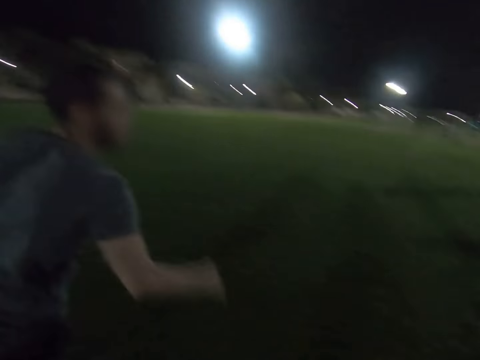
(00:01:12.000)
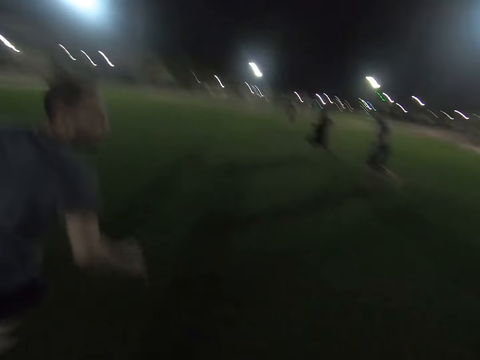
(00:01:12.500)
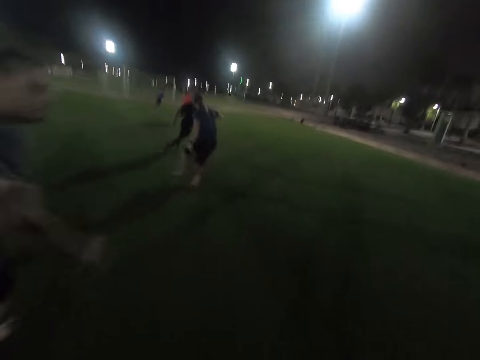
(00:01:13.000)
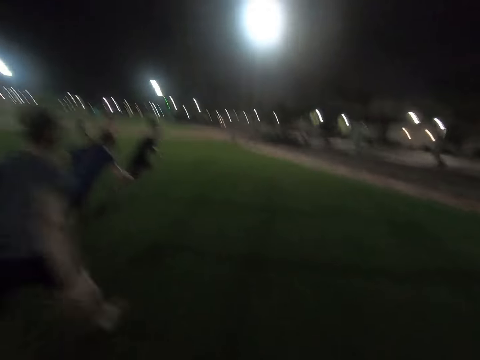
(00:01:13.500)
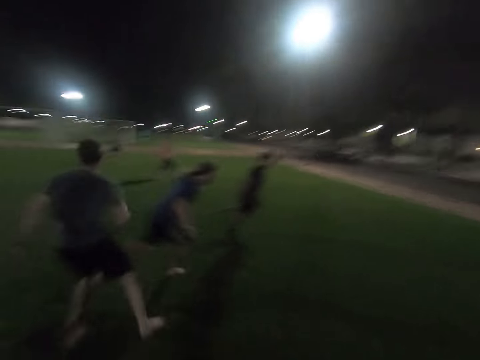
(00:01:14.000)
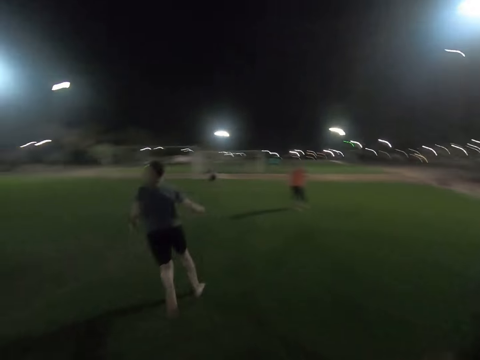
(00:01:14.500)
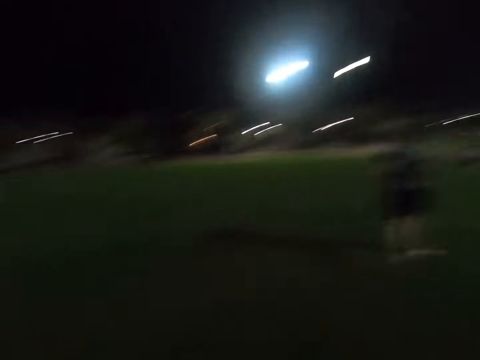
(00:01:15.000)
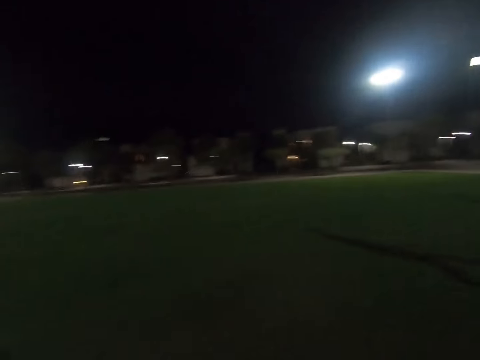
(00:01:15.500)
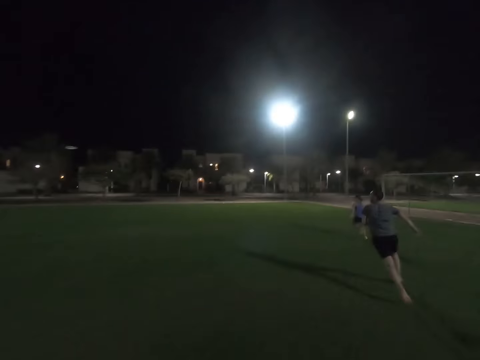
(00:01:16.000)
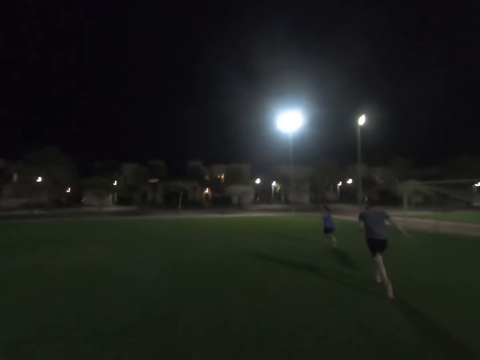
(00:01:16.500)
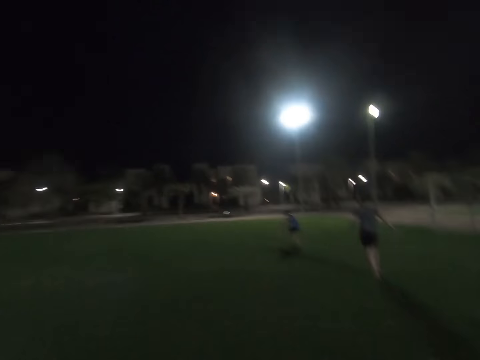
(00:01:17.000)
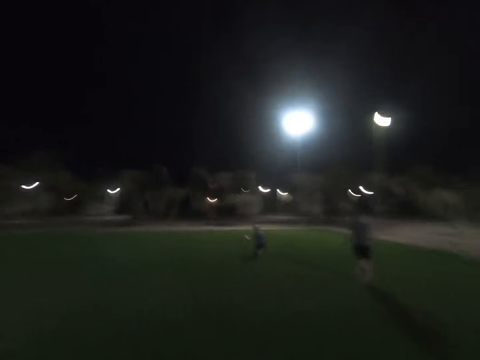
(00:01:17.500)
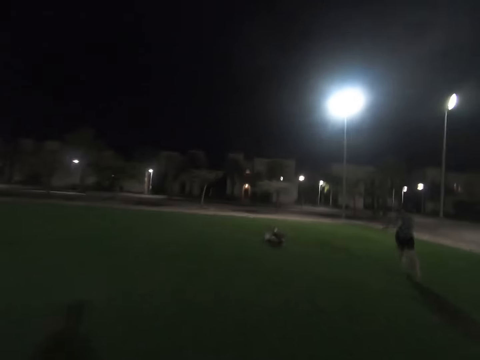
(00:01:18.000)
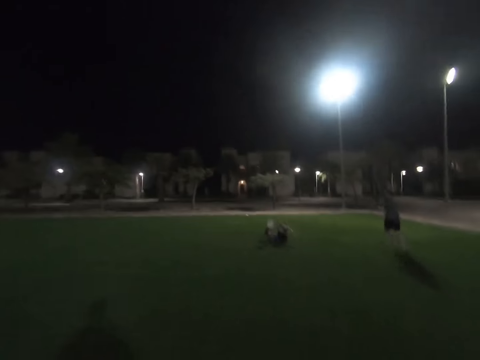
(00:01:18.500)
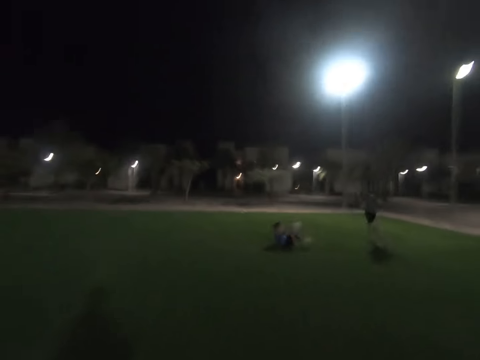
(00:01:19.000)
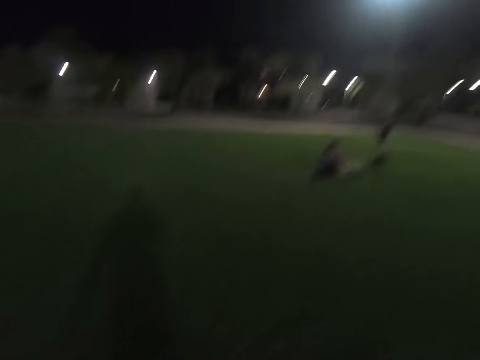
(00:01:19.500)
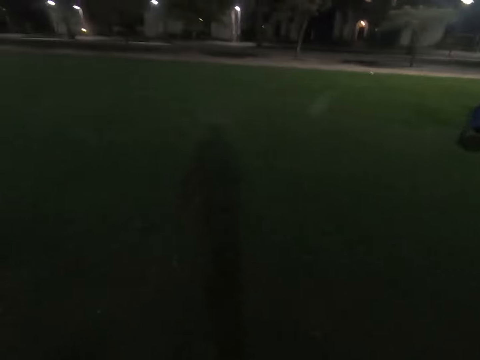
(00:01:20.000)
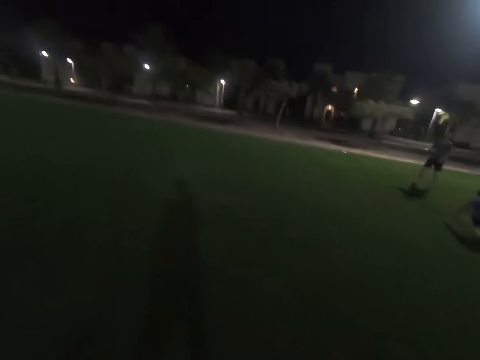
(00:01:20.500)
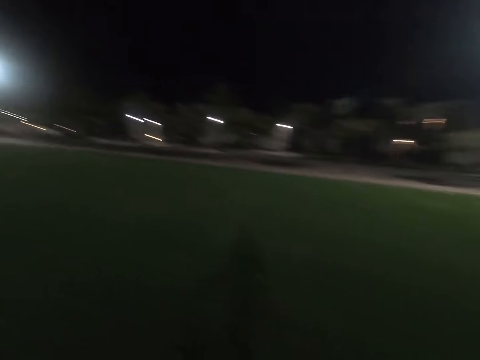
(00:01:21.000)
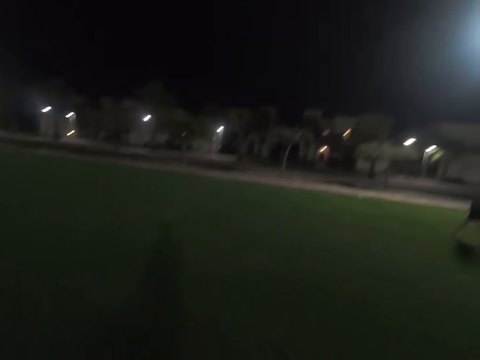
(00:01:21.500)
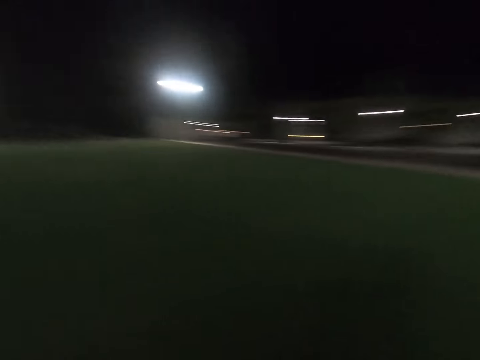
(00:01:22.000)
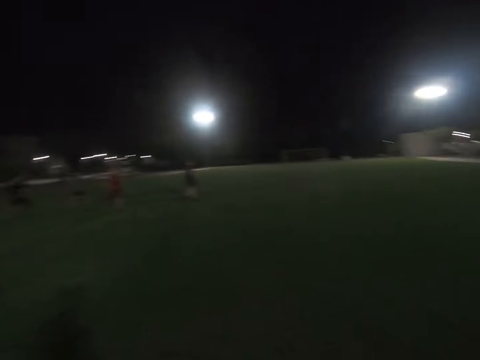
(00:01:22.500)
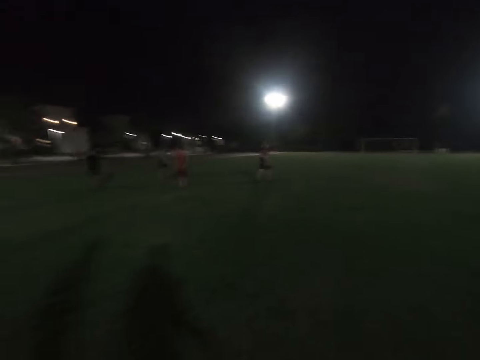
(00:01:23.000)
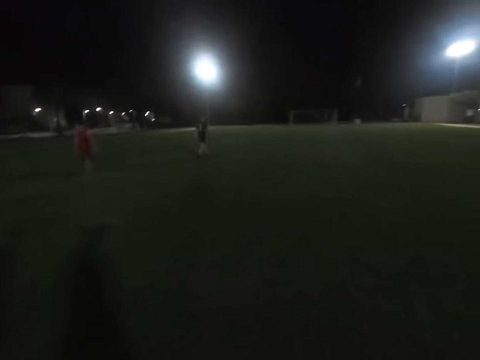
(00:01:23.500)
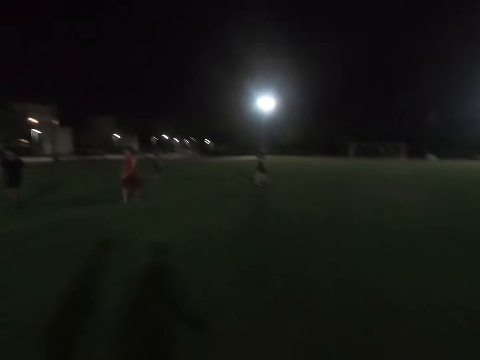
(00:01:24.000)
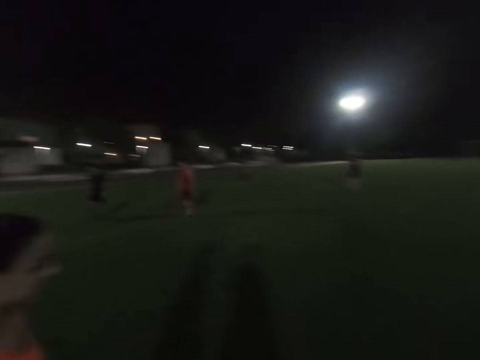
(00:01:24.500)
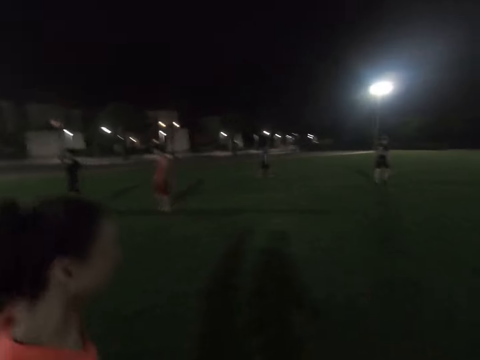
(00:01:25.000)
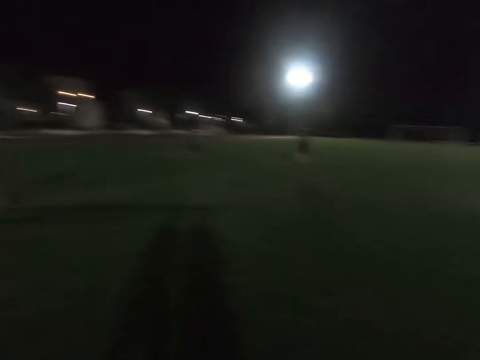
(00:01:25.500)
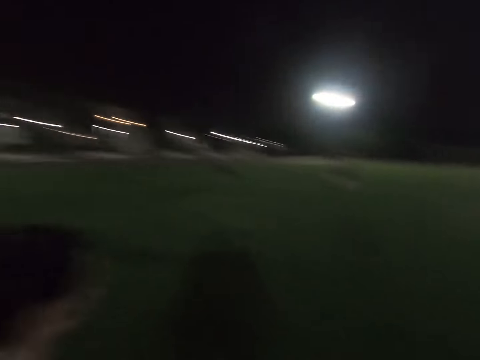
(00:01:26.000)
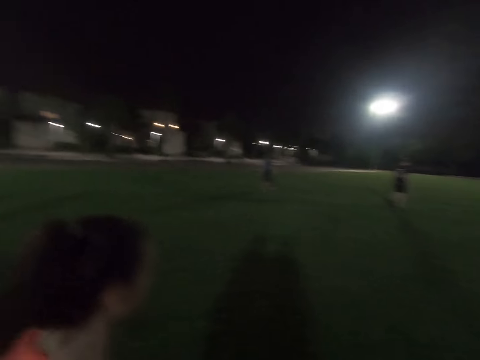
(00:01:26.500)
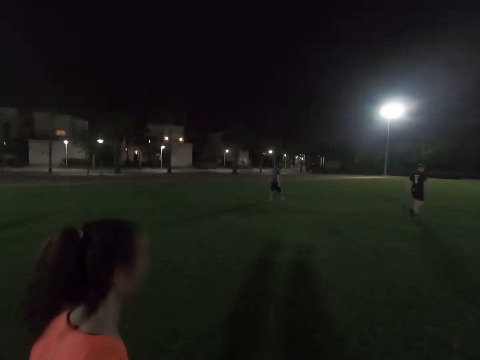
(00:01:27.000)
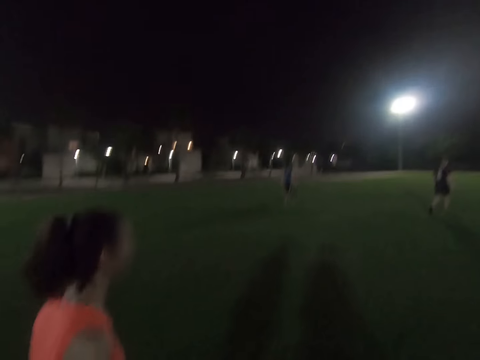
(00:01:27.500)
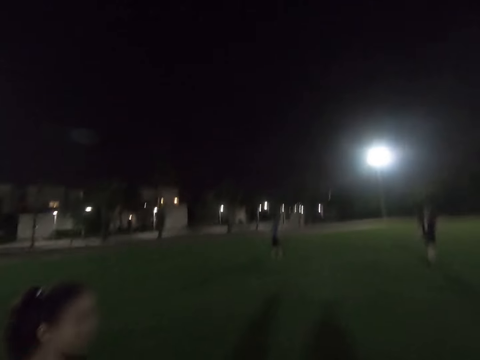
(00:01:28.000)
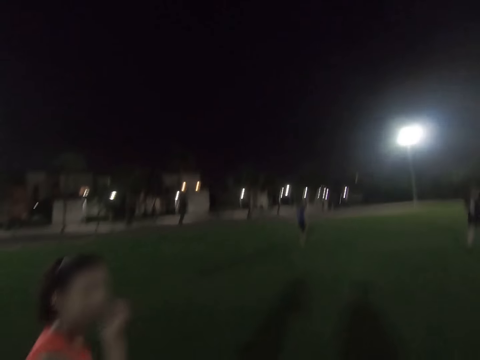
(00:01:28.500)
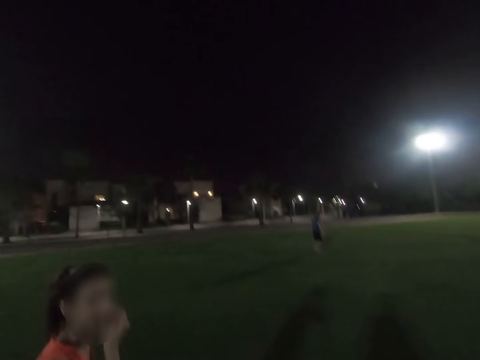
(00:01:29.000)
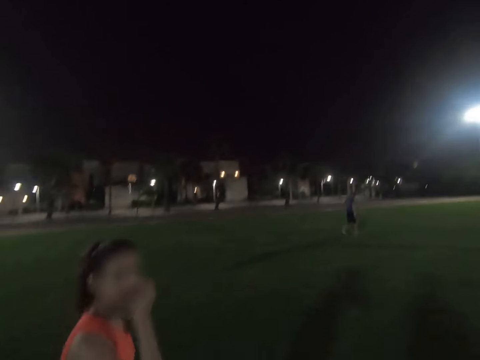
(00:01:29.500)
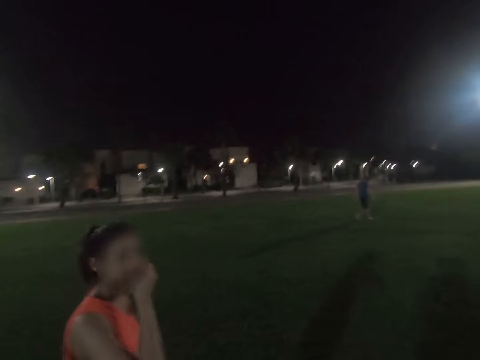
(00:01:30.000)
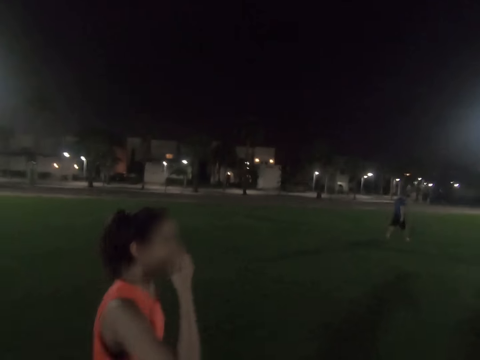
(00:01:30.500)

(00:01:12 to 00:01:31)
A man runs in the field. Another man runs in the field. He runs in the field again. A woman runs. The second man picks up a flying disc. The woman falls to the ground. Another man runs. The camera wearer looks around the field. Another man walks in the field. The woman walks ahead at the field.

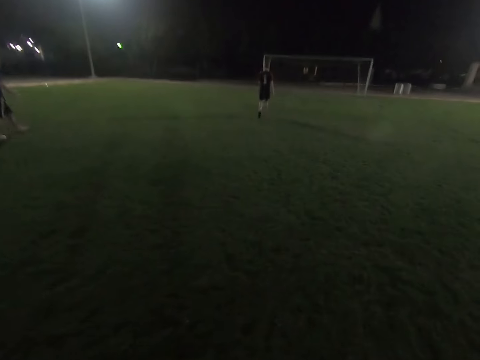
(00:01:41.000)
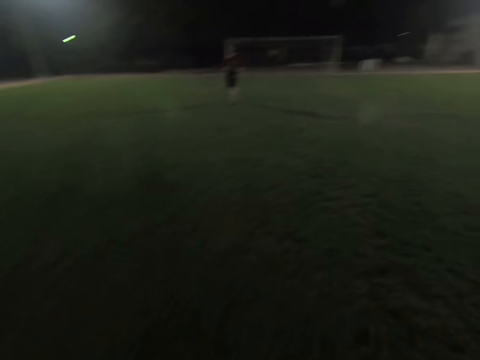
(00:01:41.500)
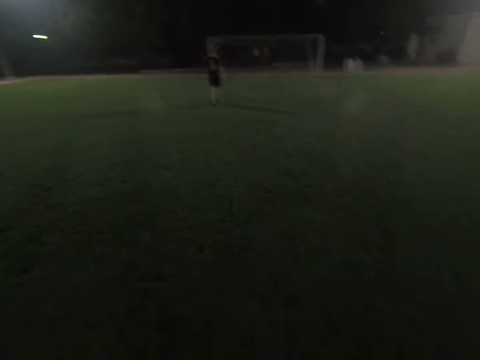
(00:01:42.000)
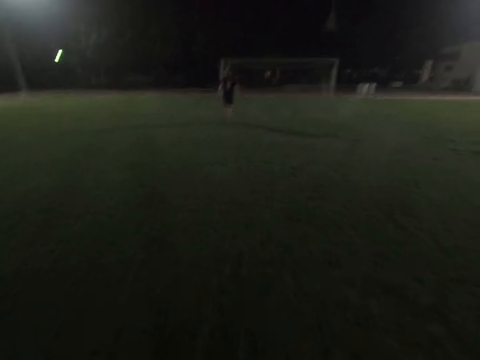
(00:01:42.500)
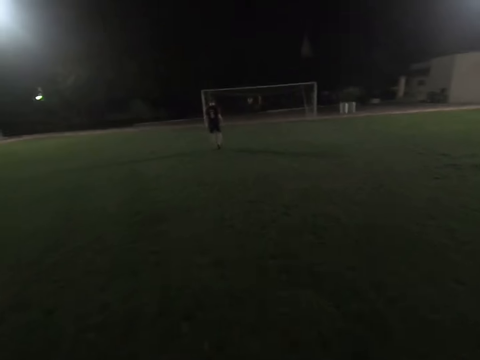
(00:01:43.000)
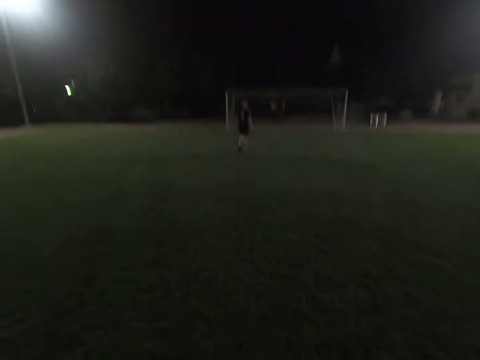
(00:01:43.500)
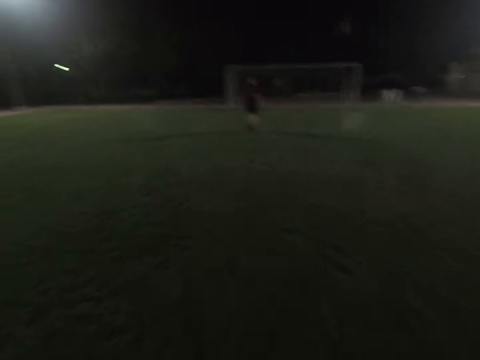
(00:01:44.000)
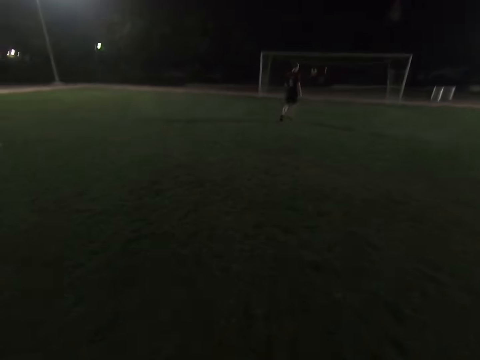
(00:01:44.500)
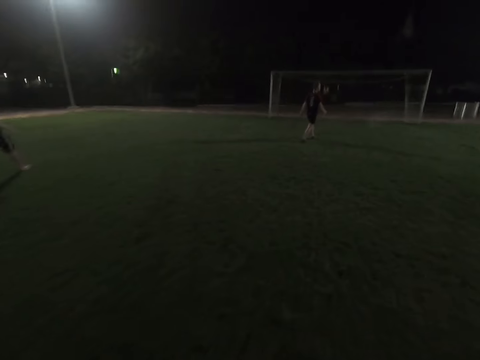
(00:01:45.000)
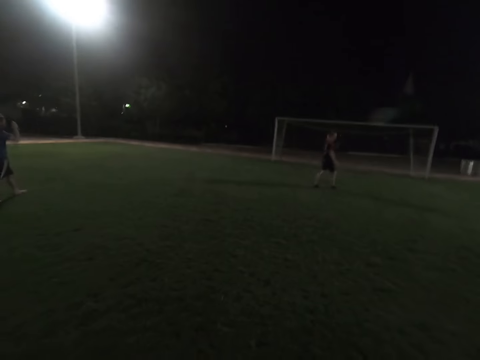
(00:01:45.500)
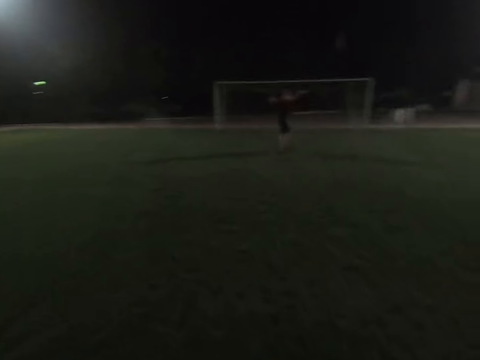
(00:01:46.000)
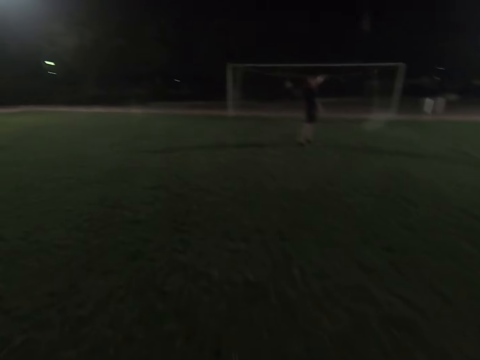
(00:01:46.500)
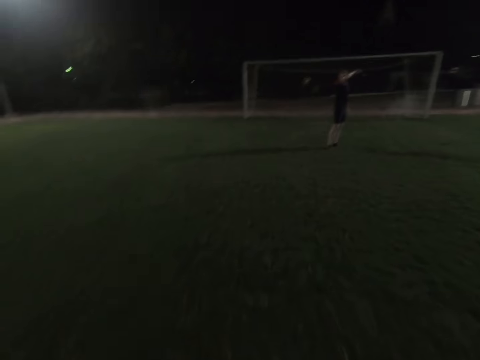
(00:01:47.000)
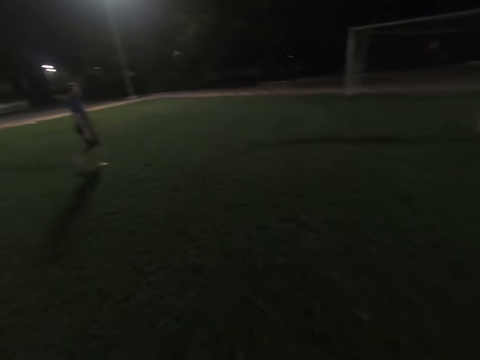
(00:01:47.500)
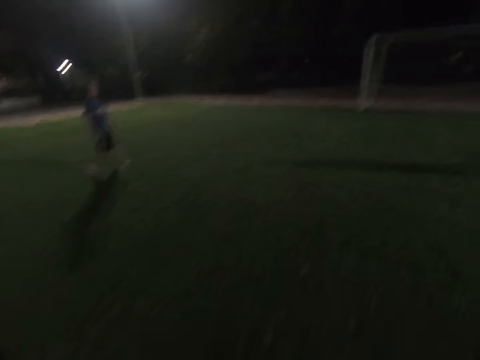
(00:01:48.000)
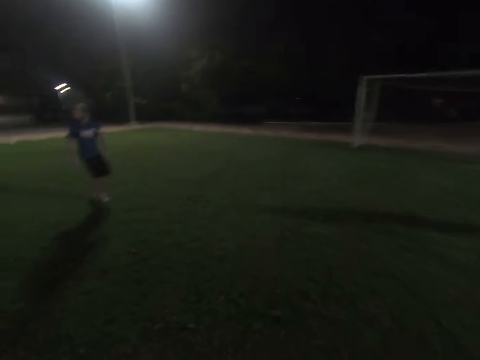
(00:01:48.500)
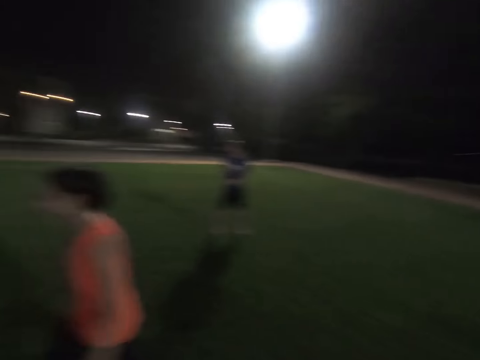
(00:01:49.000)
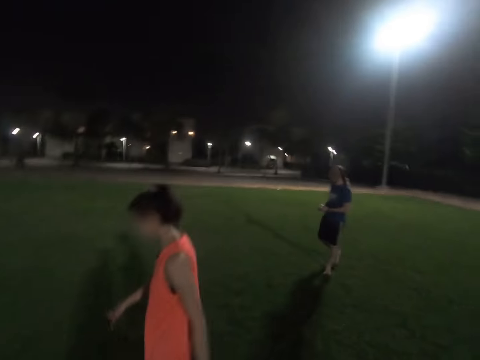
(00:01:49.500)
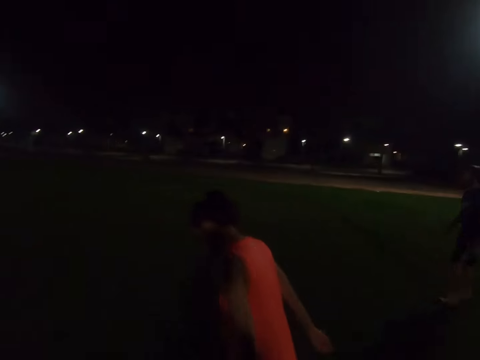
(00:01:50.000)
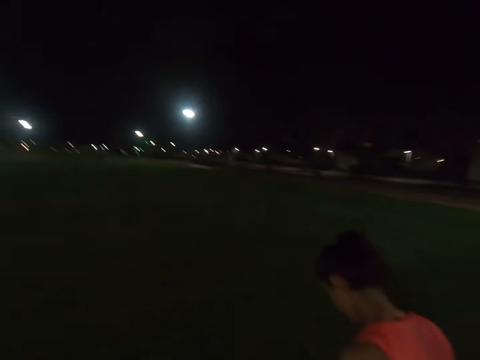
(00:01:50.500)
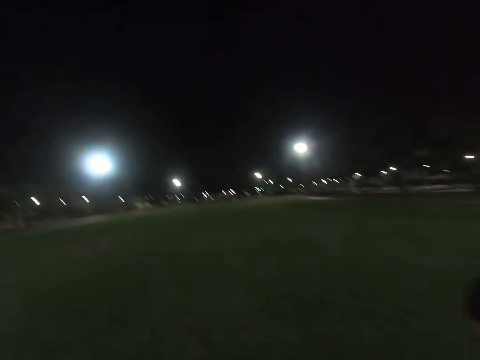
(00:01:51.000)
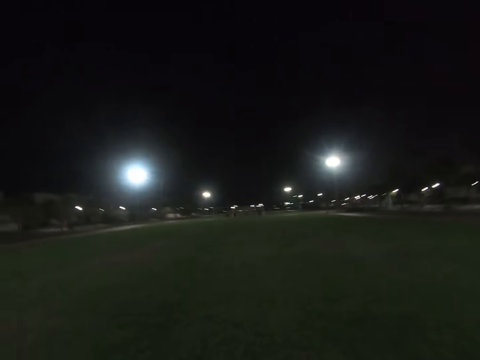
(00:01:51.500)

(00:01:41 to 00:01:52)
A man walks. A woman walks.
